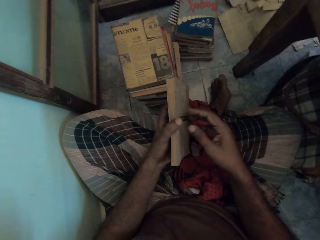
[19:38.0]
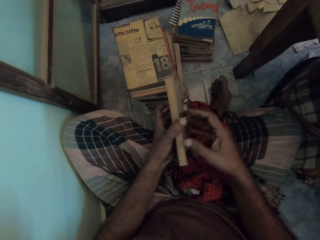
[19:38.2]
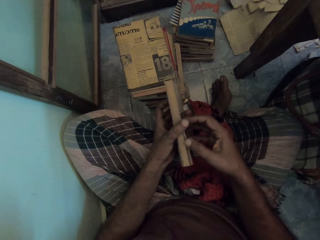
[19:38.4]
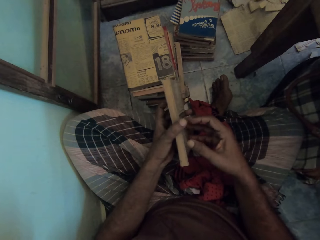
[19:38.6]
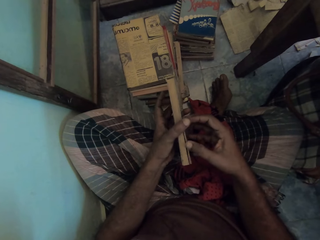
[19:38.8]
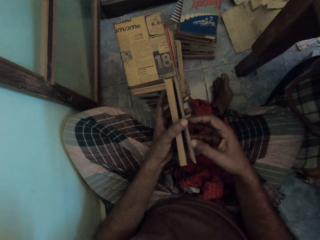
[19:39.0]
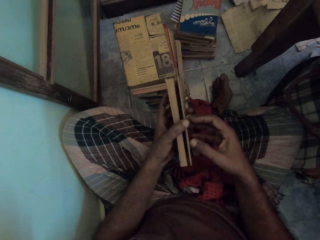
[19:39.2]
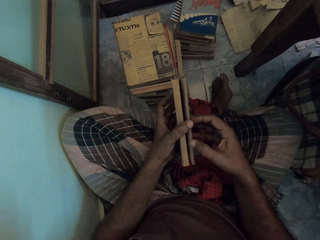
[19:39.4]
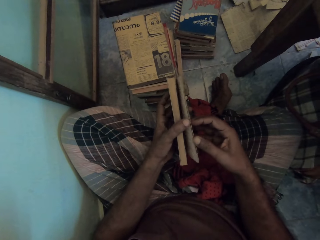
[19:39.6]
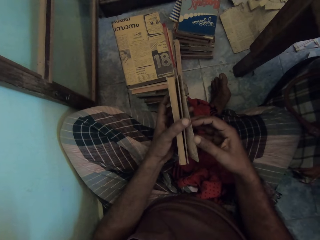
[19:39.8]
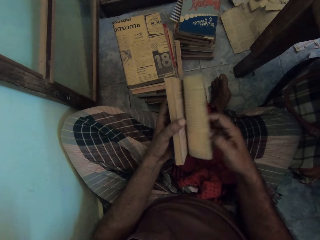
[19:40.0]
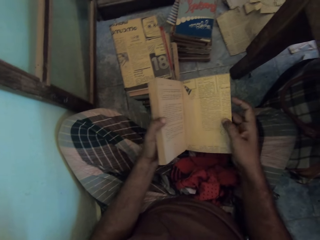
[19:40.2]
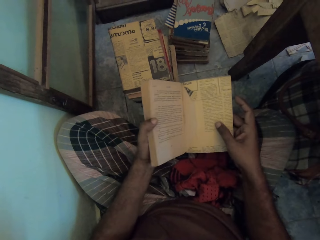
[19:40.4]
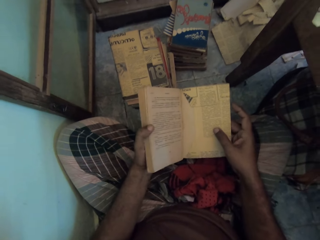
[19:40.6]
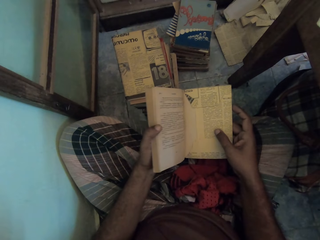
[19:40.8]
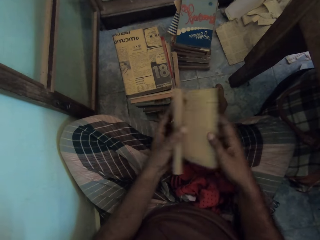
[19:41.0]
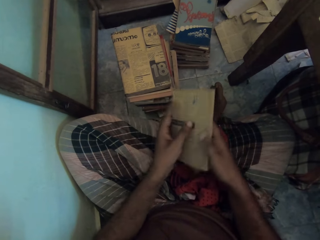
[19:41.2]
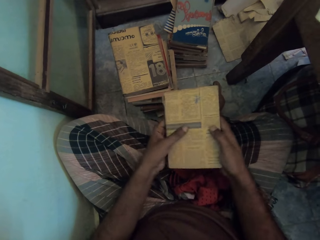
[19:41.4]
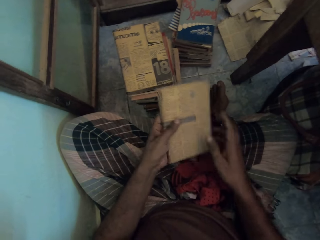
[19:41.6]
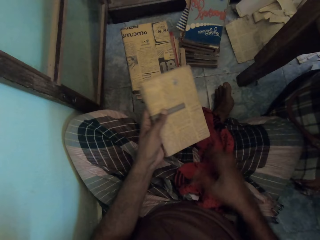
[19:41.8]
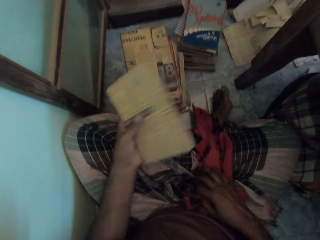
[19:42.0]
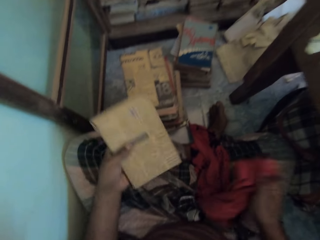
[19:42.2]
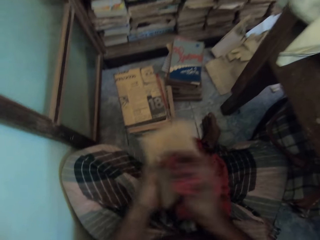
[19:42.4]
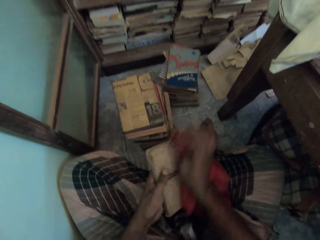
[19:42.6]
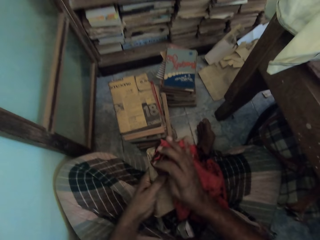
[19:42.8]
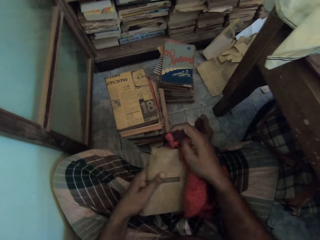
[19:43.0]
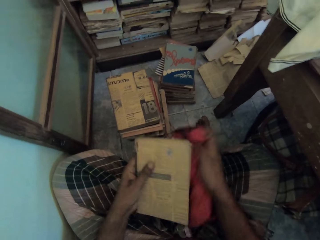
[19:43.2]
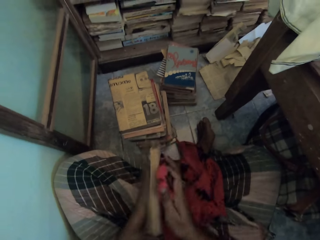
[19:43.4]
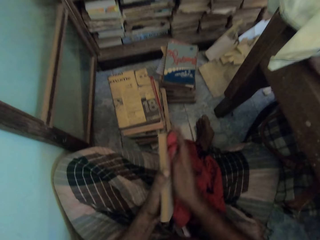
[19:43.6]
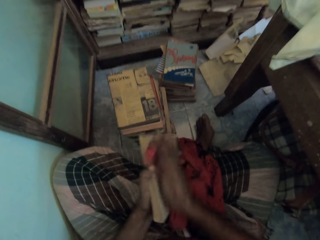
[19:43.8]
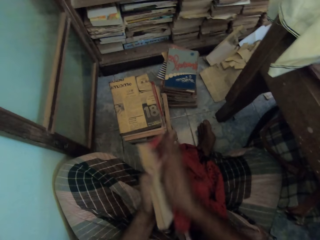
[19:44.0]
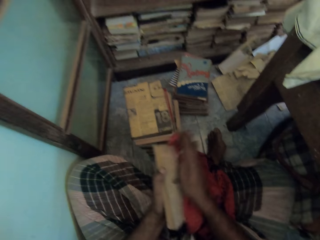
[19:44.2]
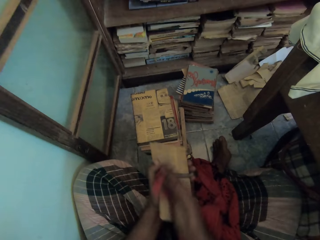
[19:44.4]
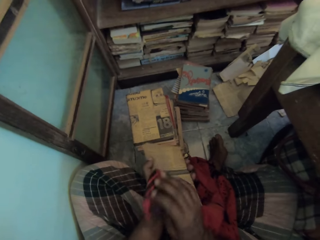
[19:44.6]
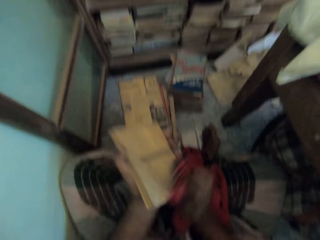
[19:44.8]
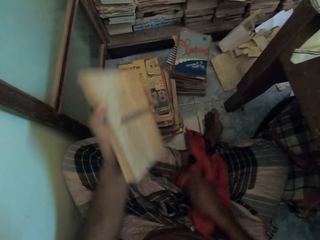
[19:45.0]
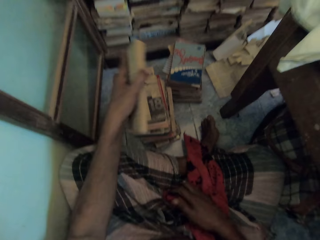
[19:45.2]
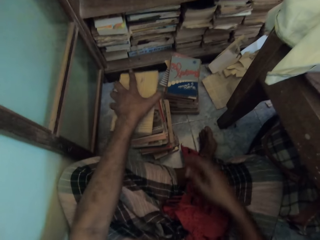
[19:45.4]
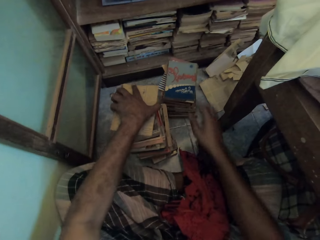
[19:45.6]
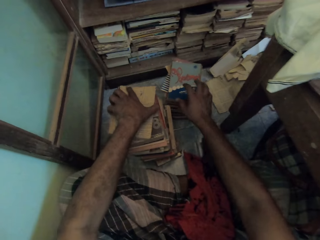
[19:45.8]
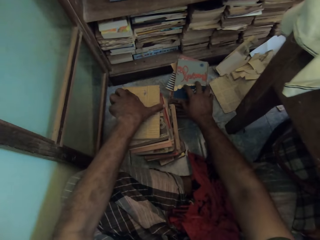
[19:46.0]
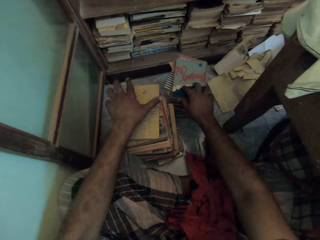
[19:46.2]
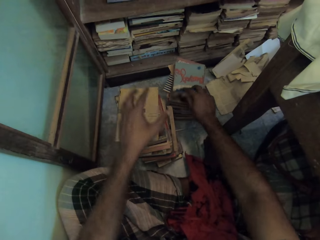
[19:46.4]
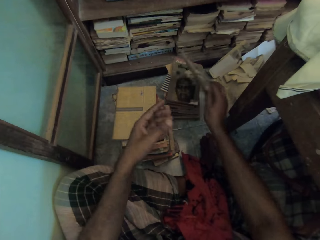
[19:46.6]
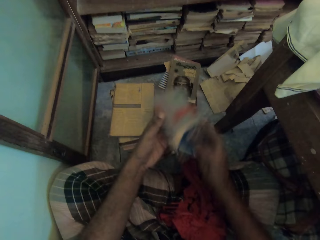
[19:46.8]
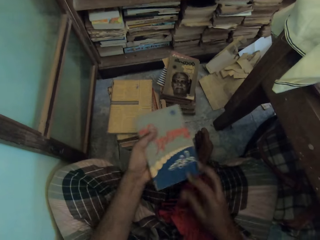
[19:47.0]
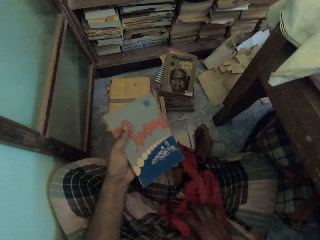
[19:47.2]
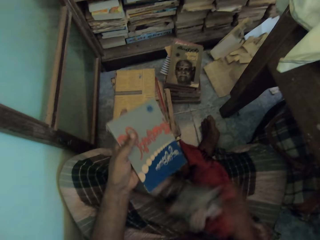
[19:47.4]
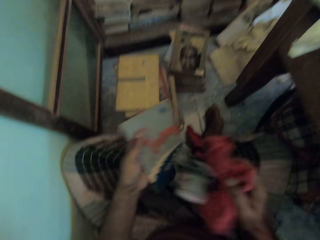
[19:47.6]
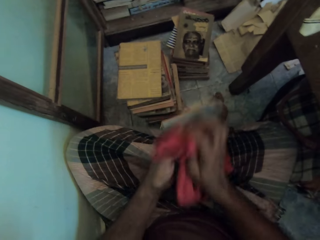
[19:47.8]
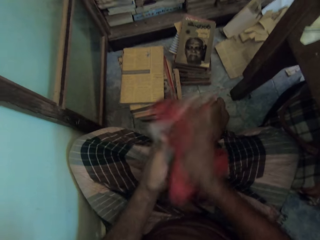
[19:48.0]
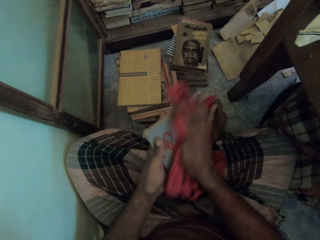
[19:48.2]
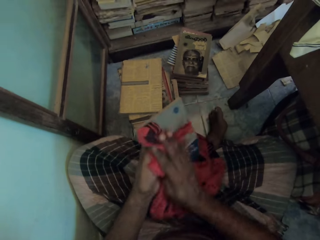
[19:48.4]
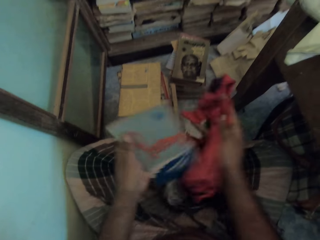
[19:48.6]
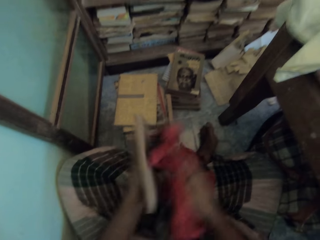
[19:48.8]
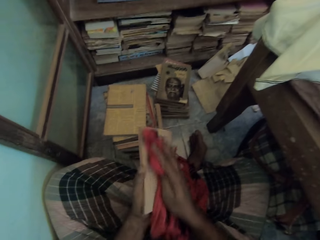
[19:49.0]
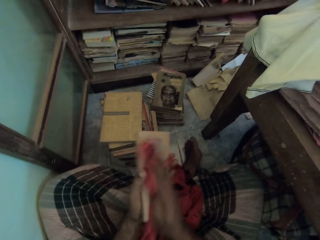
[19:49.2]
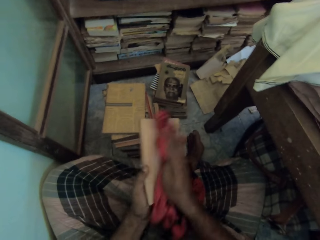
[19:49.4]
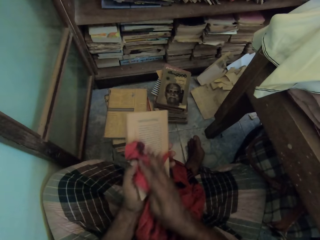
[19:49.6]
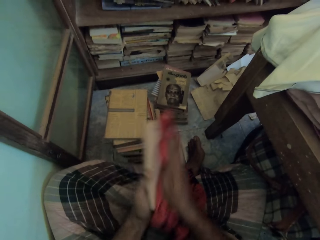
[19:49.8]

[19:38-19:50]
The camera wearer closes the book with his right hand. He opens the book with his right hand. He holds the book. He picks the towel with his right hand. He wipes the book with the towel with his right hand. He puts down the book on the floor with his left hand. He picks the book from the floor with his right hand. He wipes the book with the towel with his right hand.

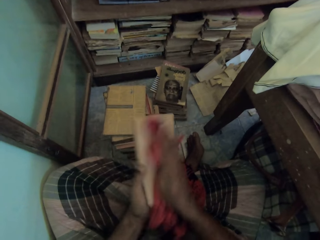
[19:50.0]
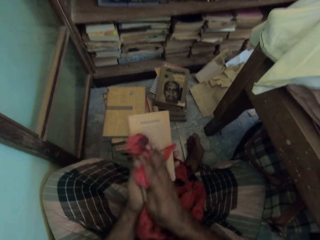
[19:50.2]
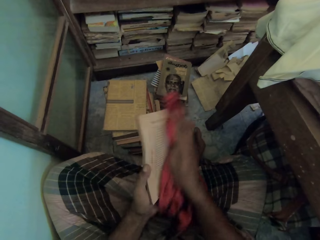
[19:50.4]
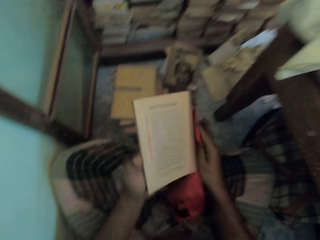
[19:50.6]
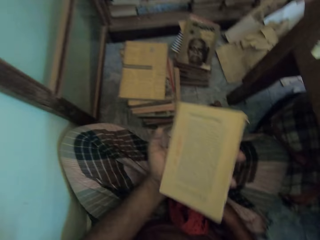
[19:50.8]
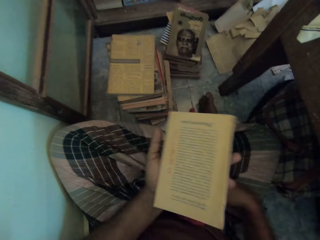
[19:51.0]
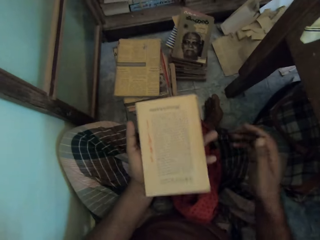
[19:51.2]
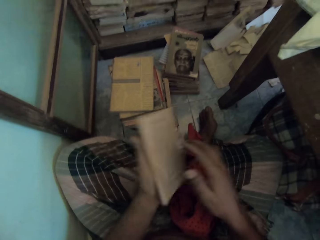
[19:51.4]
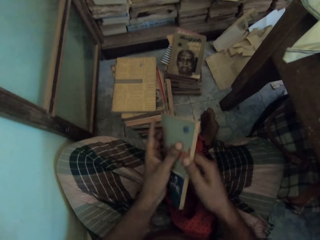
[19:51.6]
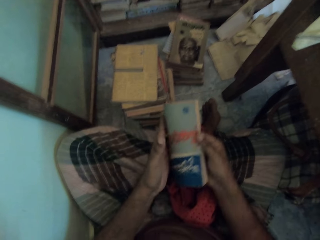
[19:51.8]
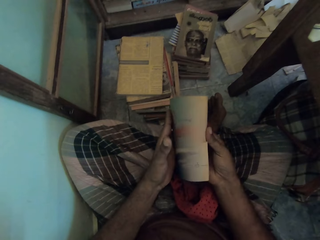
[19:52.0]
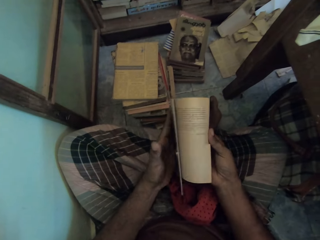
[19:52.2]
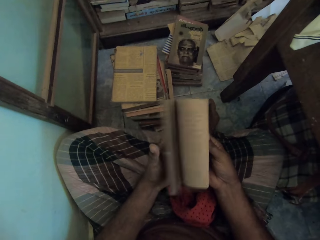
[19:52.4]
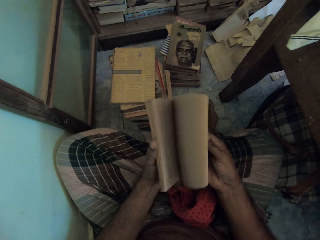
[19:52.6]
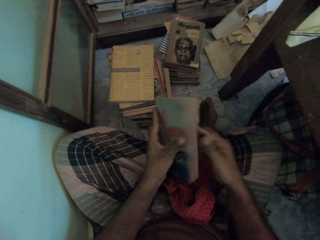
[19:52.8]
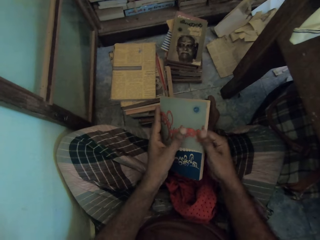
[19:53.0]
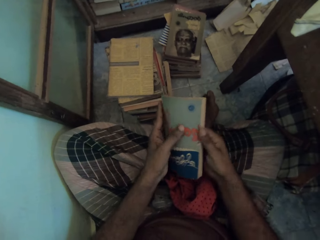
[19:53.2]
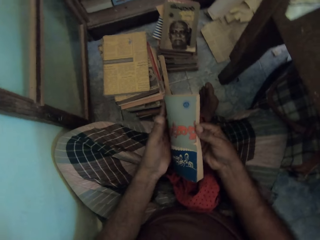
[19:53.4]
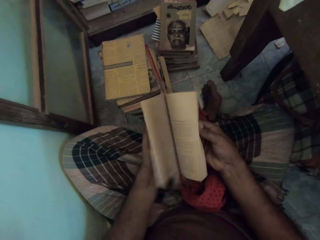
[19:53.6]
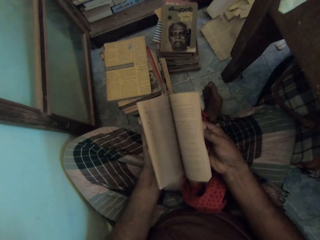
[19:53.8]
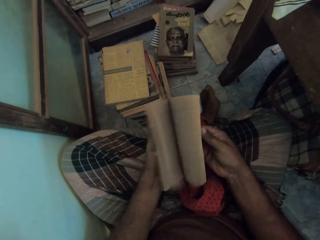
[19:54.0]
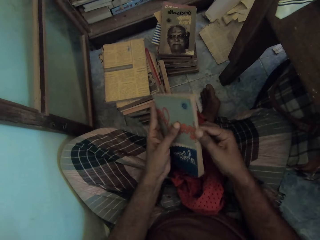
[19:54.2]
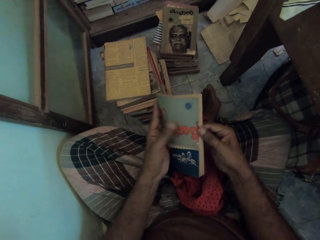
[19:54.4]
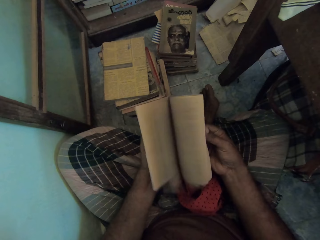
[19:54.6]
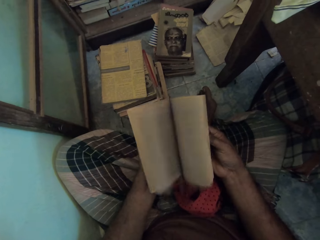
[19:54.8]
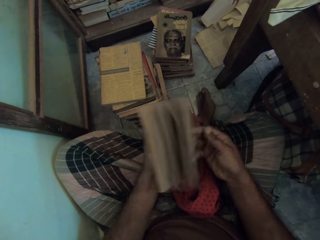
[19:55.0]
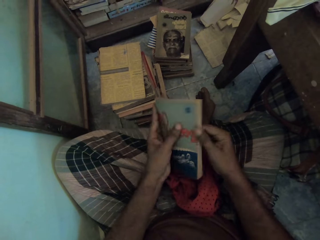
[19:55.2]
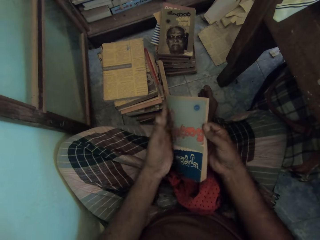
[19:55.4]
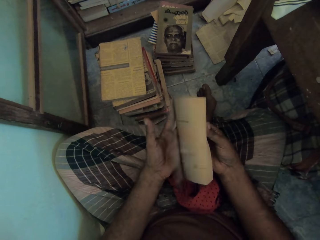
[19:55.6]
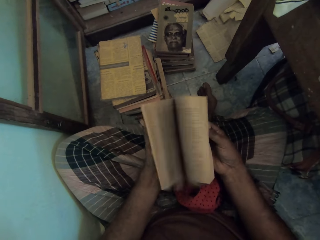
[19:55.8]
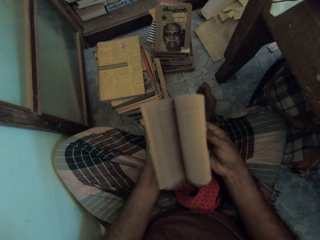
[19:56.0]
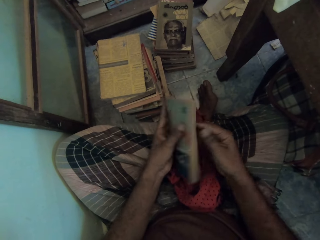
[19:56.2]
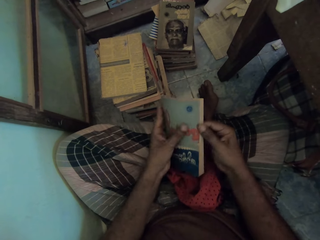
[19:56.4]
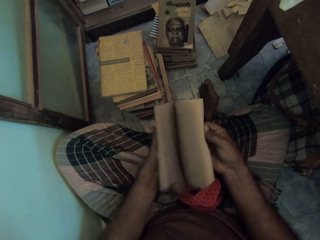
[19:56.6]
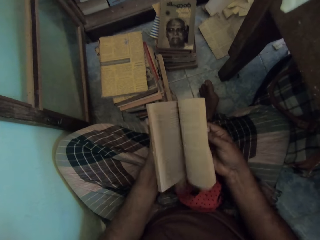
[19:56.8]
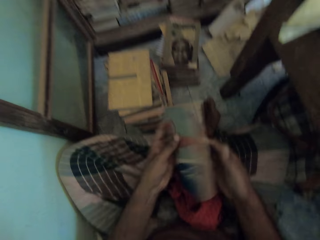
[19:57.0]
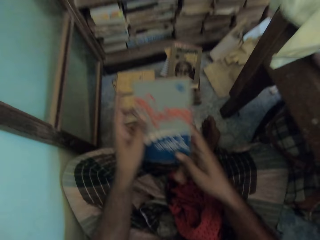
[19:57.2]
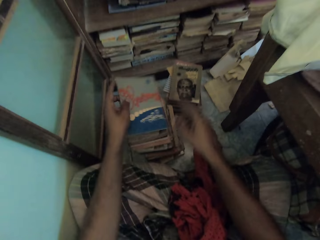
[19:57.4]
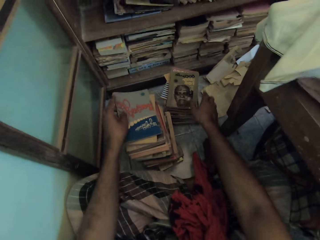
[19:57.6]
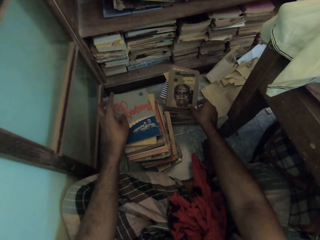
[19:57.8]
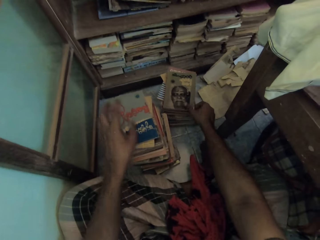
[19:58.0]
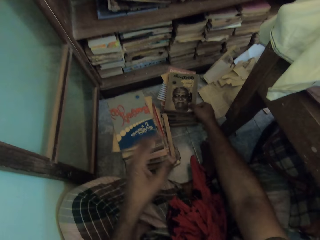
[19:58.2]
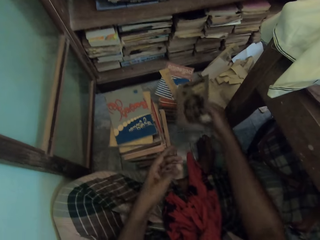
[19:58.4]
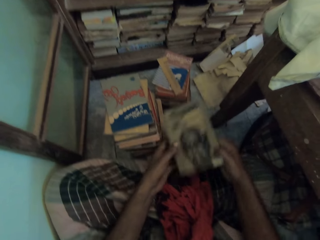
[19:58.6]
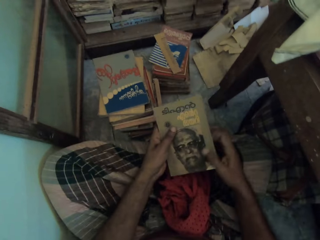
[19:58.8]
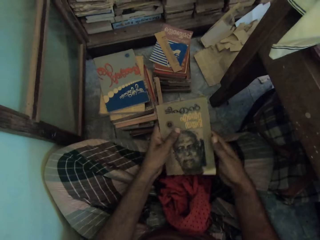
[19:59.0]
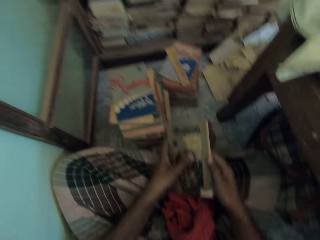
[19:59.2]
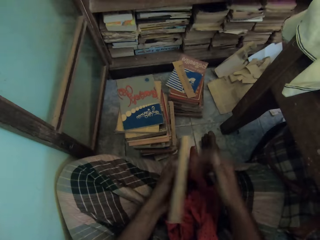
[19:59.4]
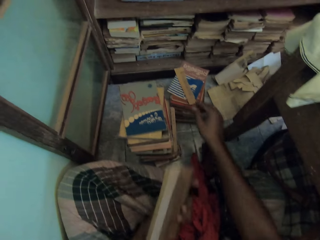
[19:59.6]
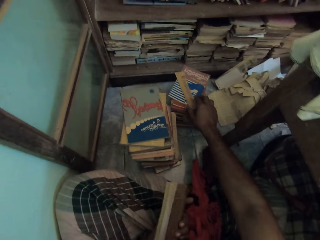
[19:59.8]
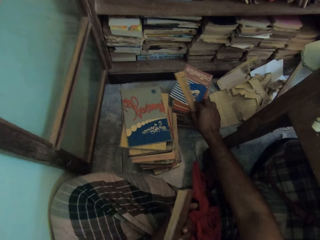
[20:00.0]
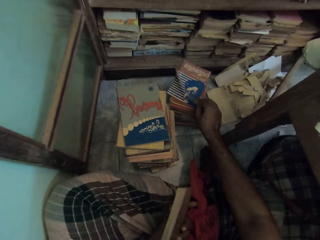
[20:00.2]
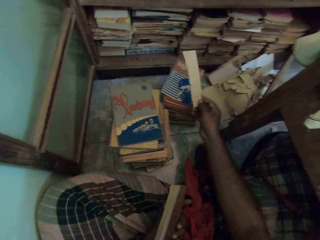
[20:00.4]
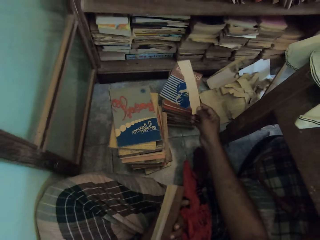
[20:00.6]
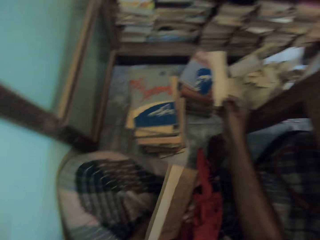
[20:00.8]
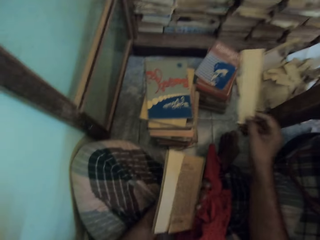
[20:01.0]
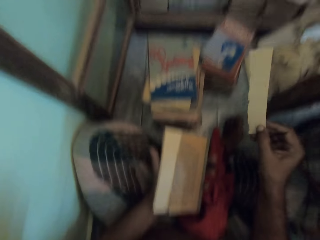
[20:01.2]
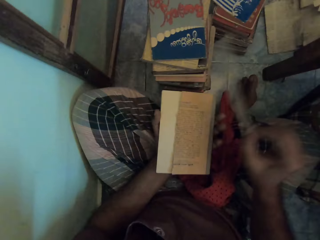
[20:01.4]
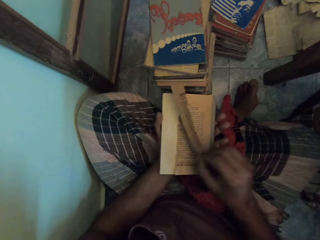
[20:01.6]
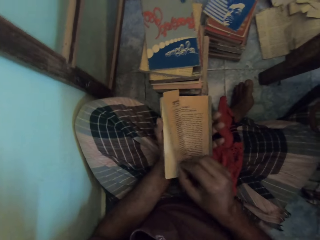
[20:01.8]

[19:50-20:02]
The camera wearer puts the piece of cloth on the lap. He opens the book. He flaps the book with his right hand. He puts down the book on top of books with his left hand. He picks the book from the floor with his right hand. He holds the book. He picks a piece of paper. He holds the piece of paper with his right hand.
